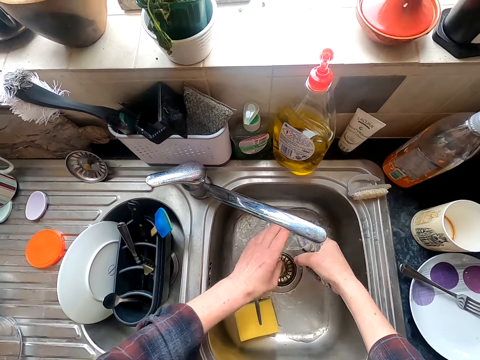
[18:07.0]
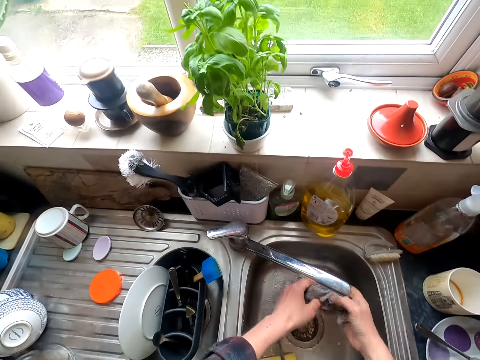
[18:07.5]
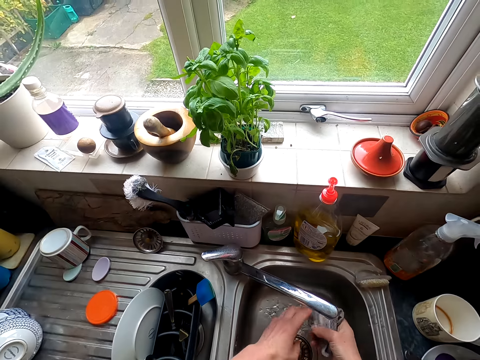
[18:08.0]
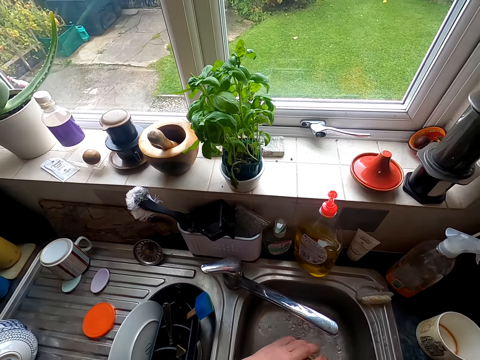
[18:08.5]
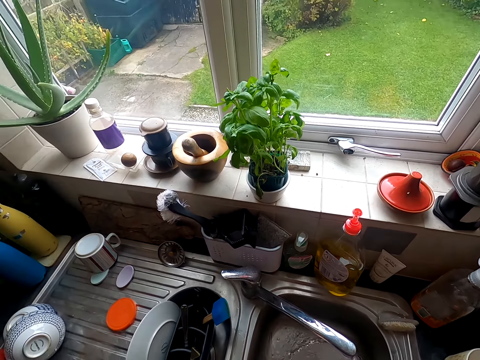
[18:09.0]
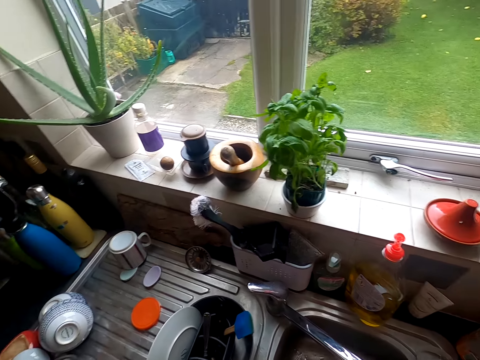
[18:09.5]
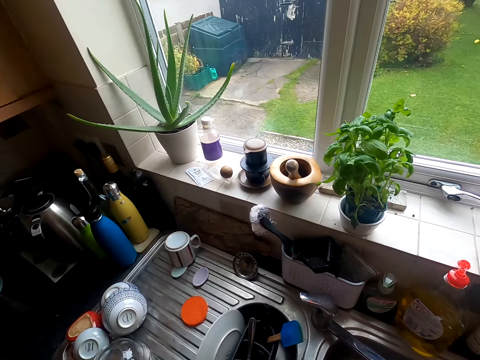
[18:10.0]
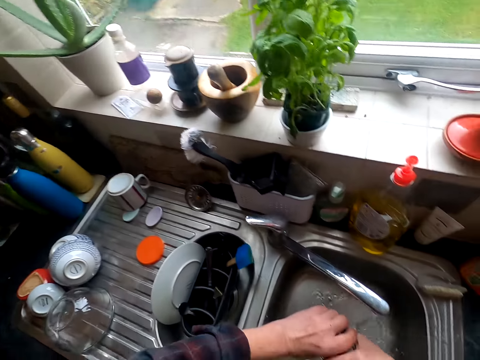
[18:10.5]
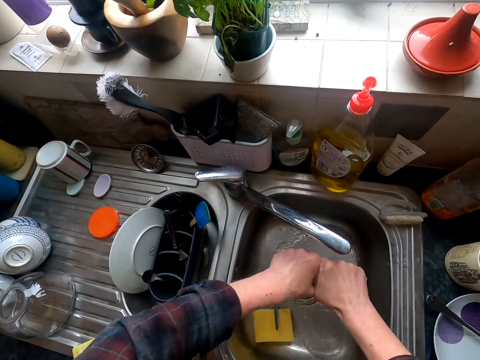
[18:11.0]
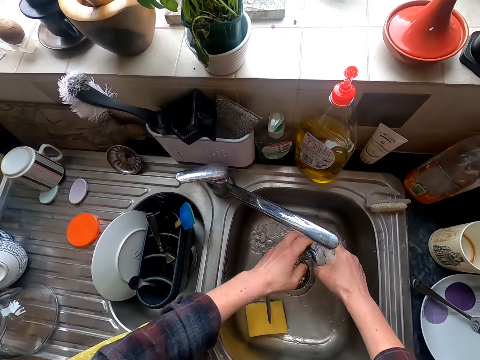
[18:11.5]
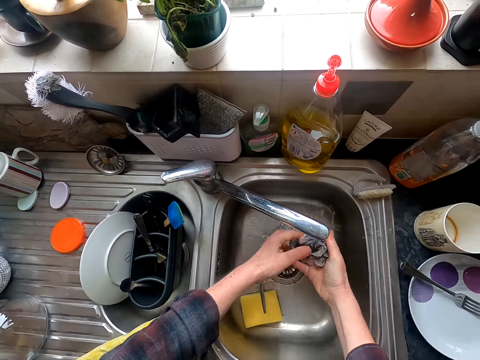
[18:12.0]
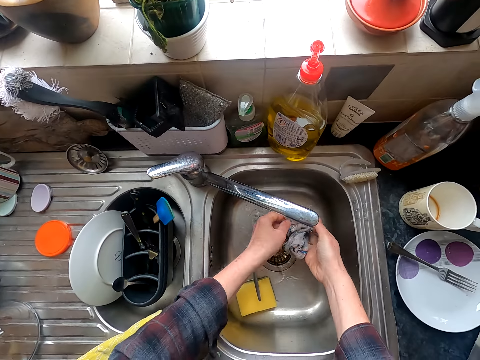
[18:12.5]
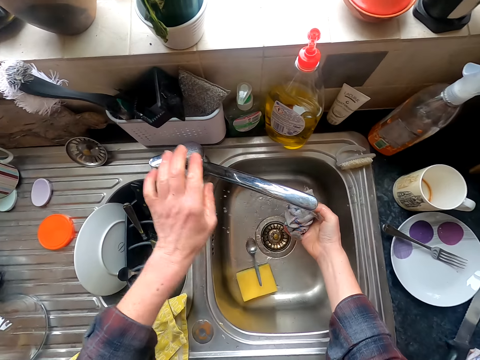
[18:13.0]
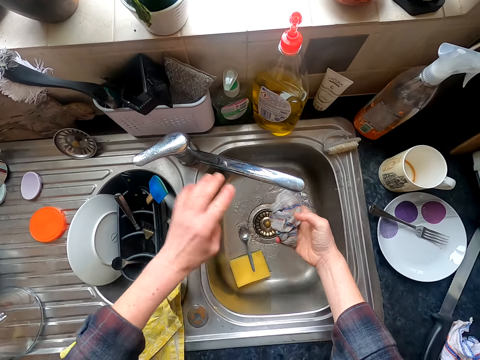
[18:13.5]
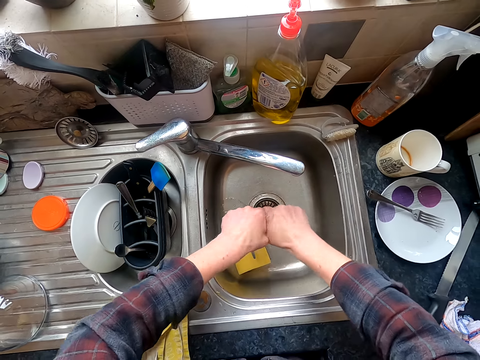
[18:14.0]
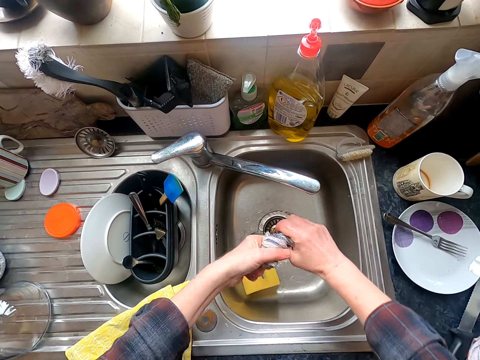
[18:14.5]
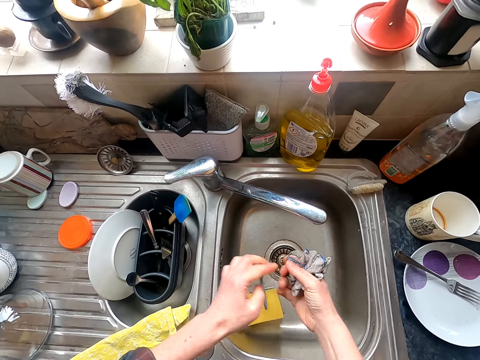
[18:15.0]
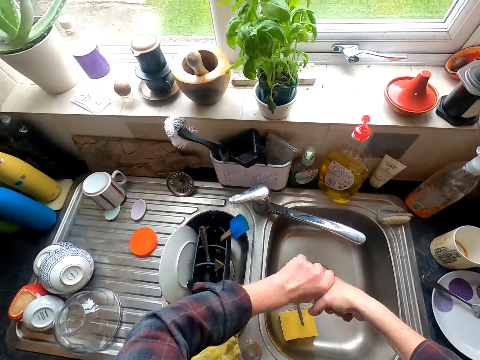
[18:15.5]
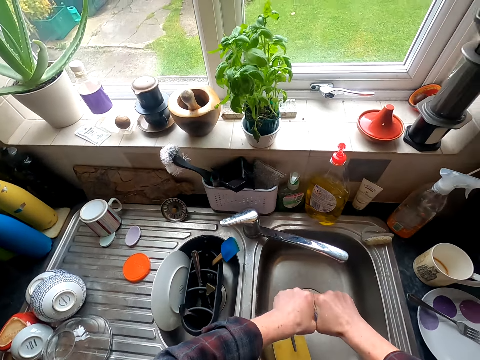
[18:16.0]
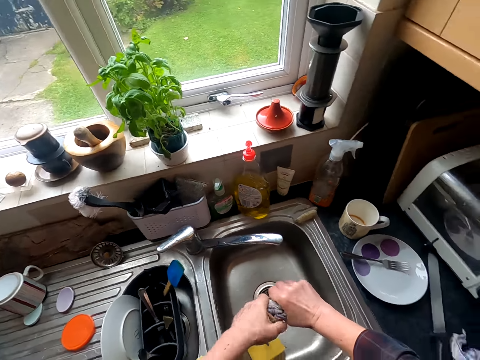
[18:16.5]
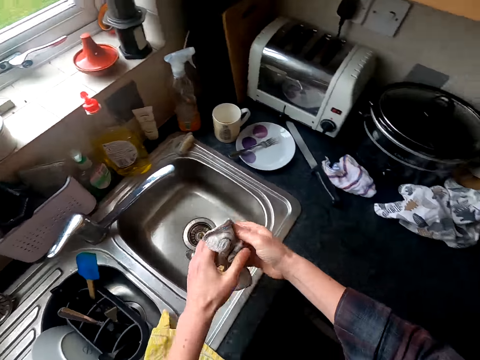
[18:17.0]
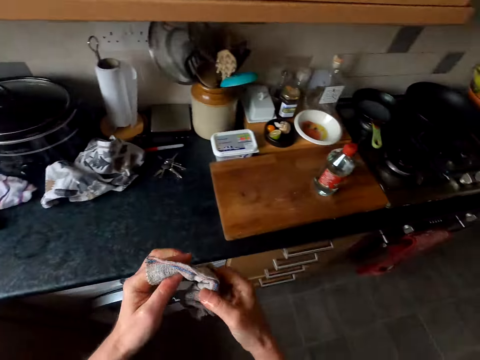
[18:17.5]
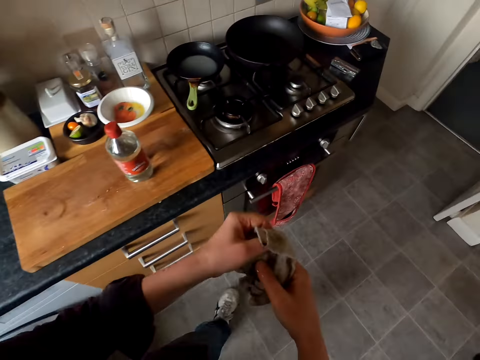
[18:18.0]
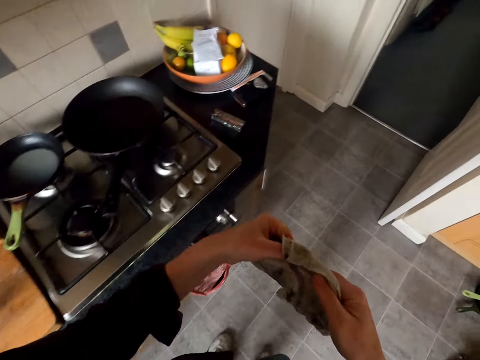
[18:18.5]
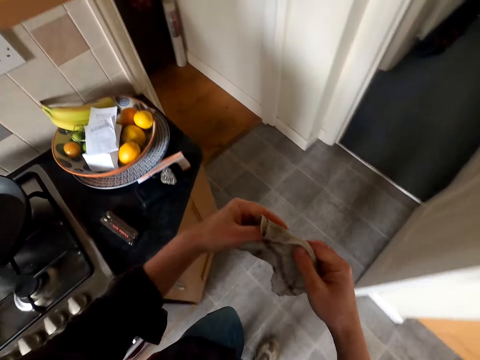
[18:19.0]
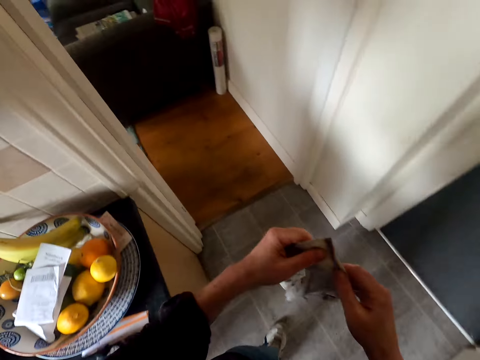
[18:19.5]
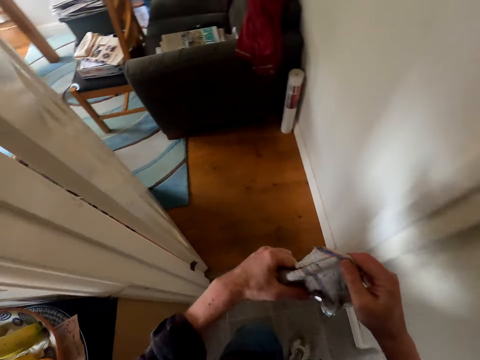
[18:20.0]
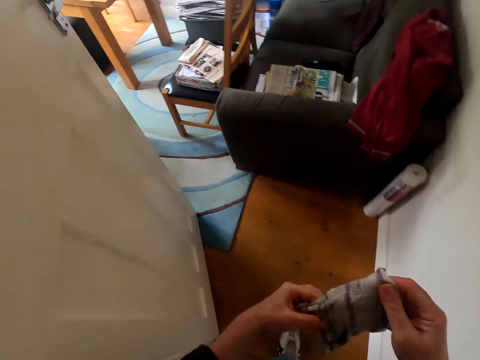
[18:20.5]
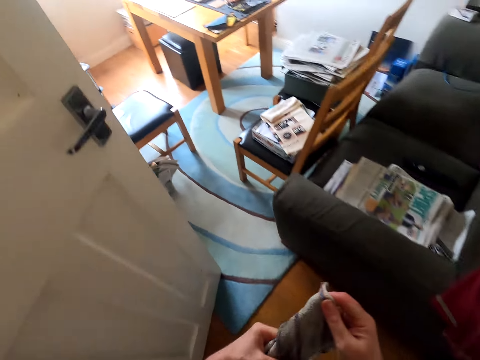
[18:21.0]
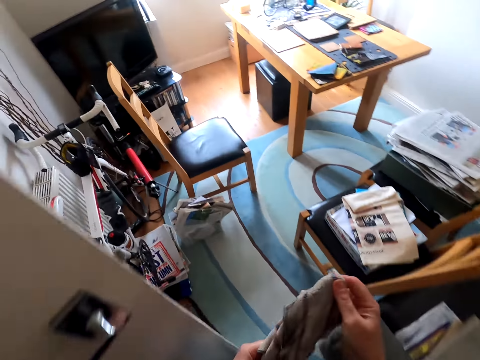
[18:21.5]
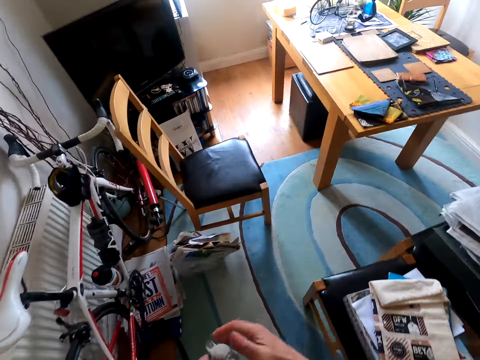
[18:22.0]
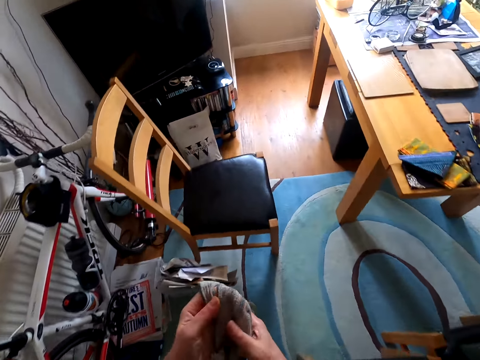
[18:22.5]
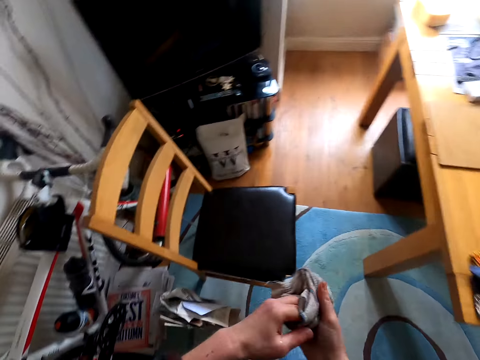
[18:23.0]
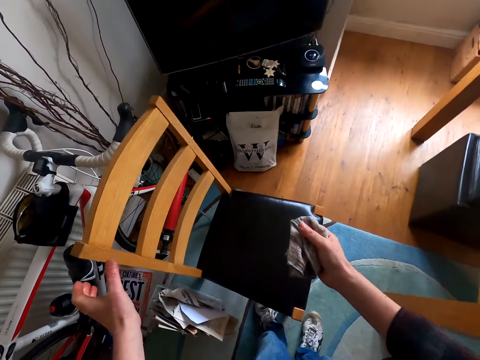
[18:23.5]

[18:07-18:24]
The camera wearer squeezes the cleaning cloth. They close the tap. They squeeze the cleaning cloth. They walk out of the kitchen. They enter the living room.

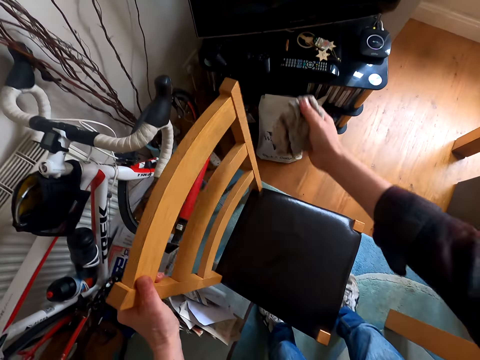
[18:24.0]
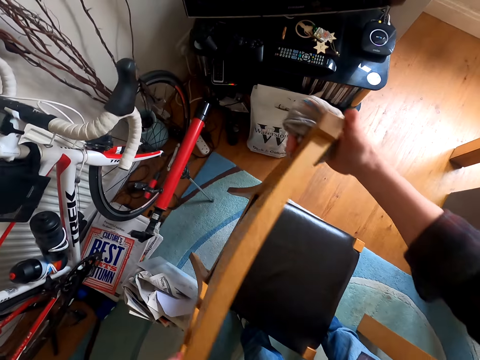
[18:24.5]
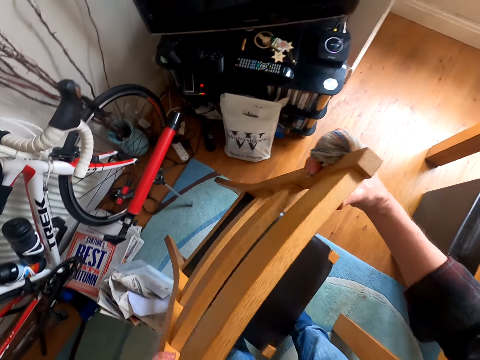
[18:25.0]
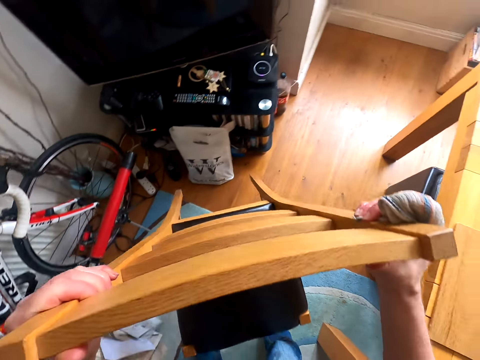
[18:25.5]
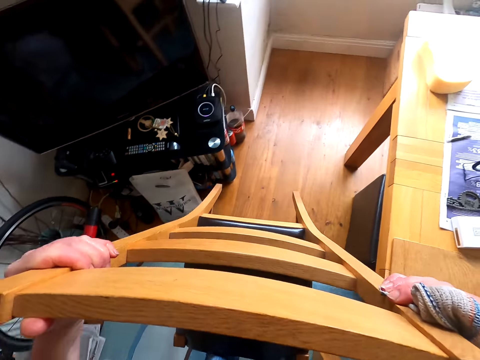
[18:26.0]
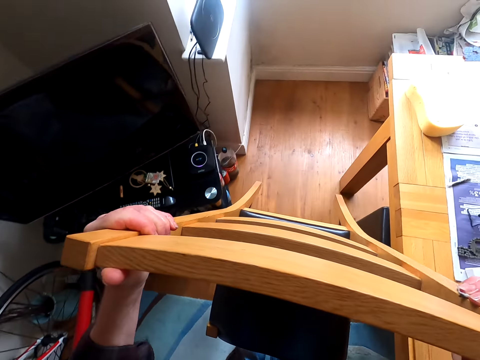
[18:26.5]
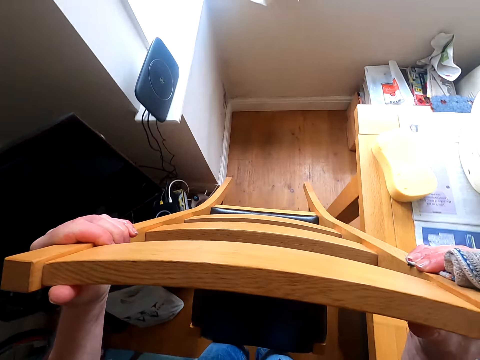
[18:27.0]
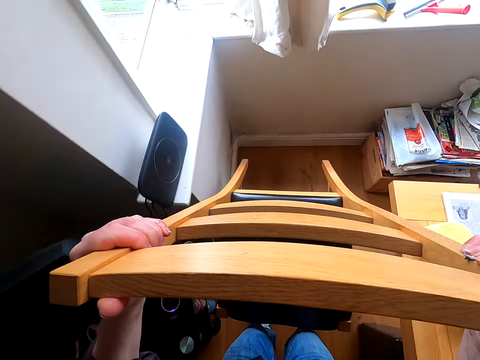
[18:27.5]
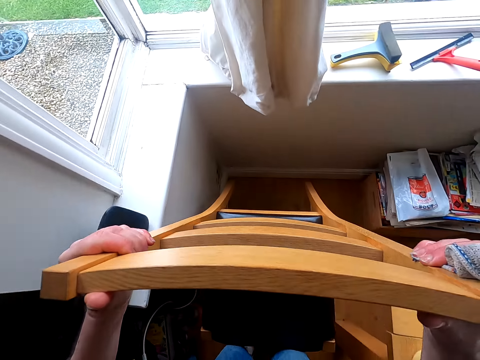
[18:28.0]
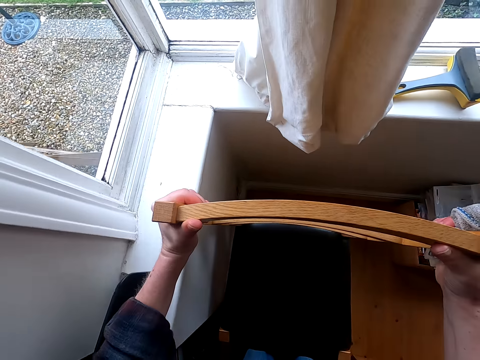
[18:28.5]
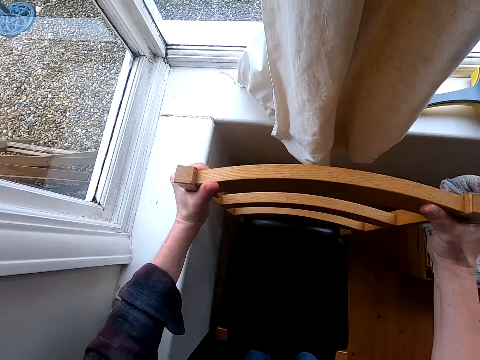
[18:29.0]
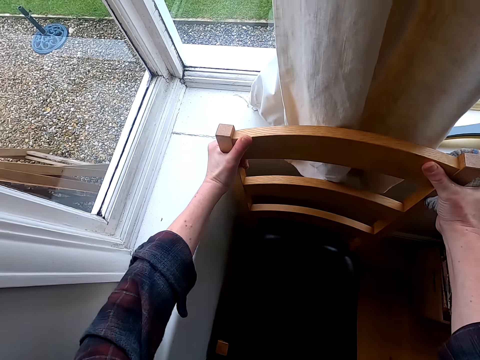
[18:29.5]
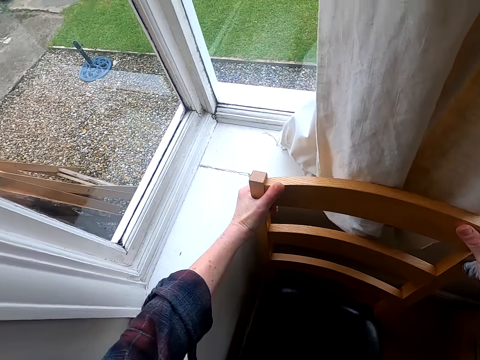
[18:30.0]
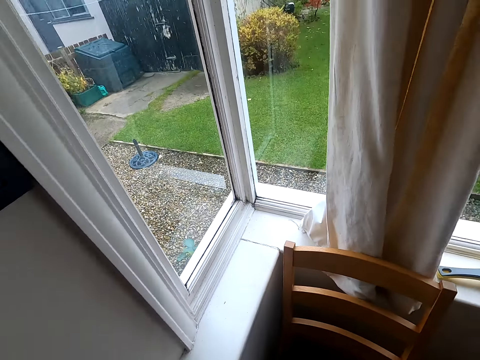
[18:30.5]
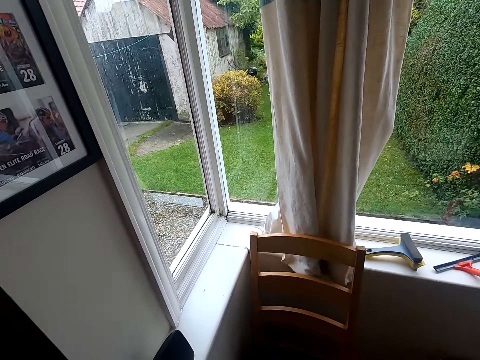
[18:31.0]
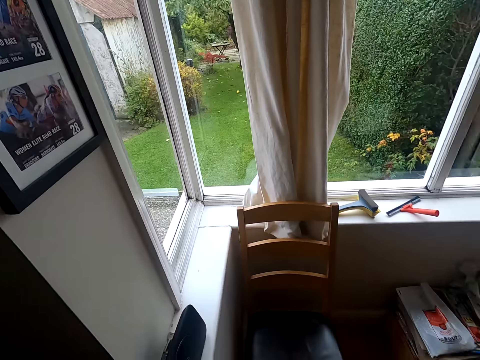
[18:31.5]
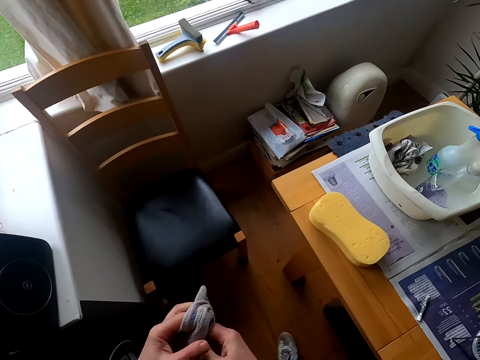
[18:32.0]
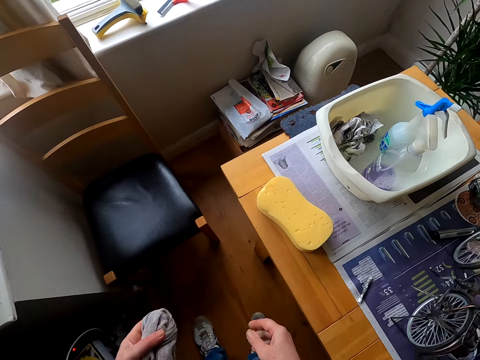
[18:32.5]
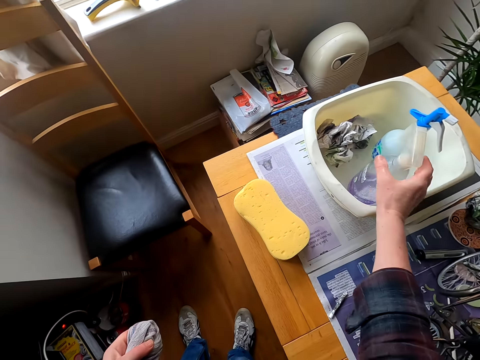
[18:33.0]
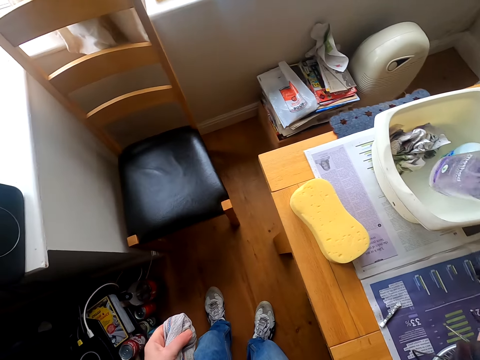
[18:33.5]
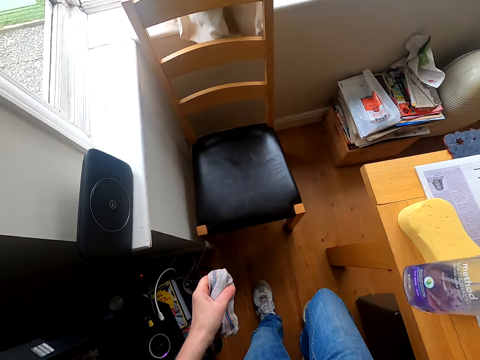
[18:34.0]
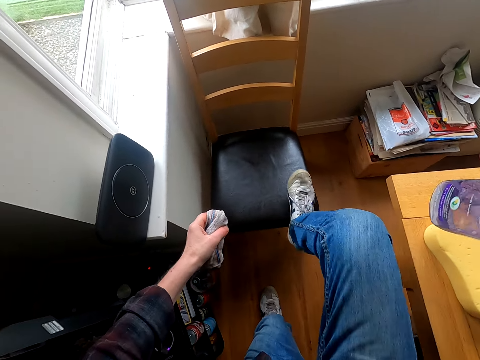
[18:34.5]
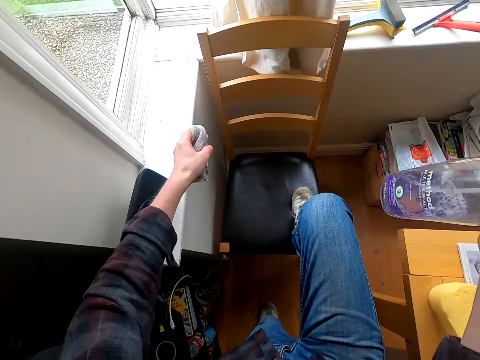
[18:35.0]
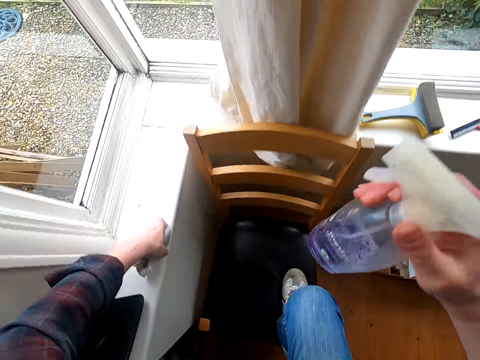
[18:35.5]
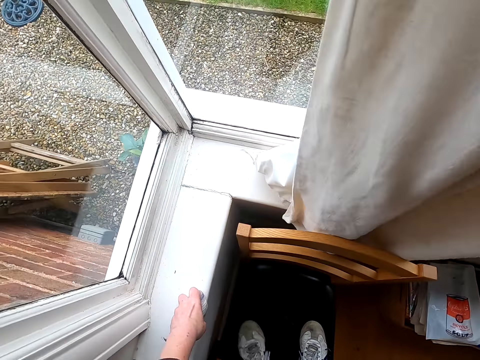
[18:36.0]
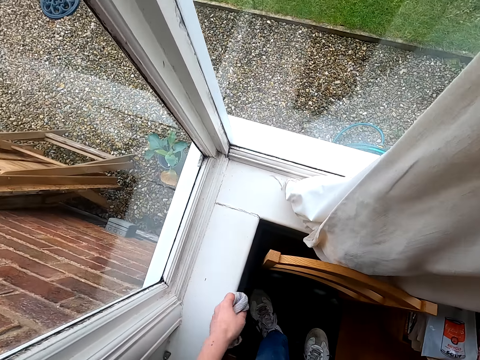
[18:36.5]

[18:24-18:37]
The camera wearer moves a chair. They pick up the chair and put the chair down. They pick up a plastic bottle. They step on the chair.
